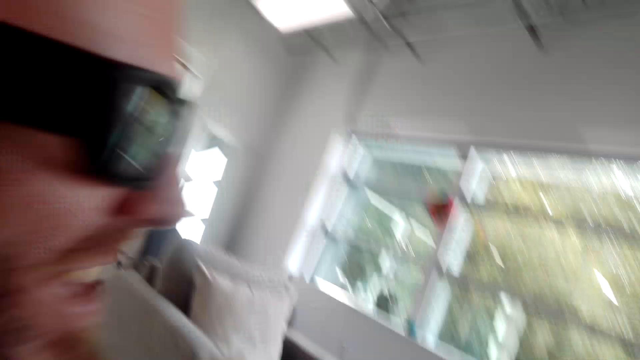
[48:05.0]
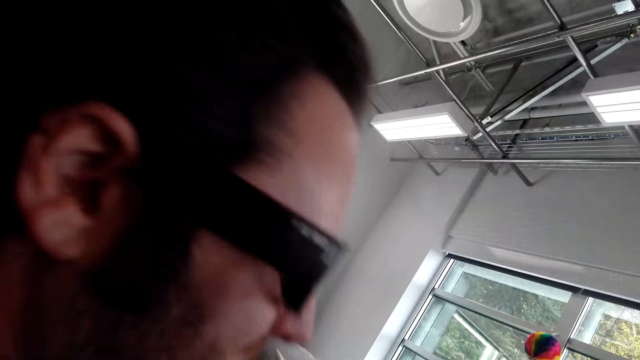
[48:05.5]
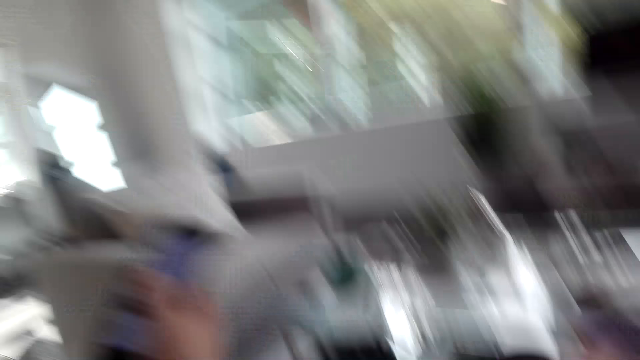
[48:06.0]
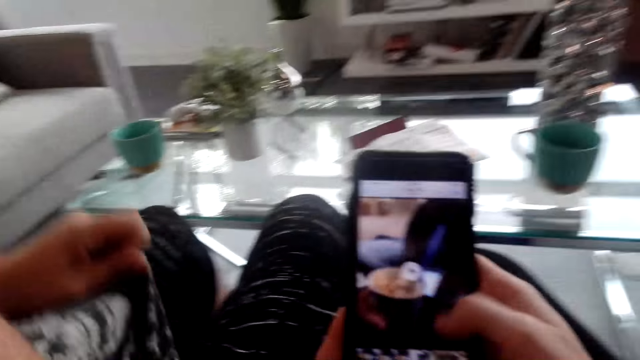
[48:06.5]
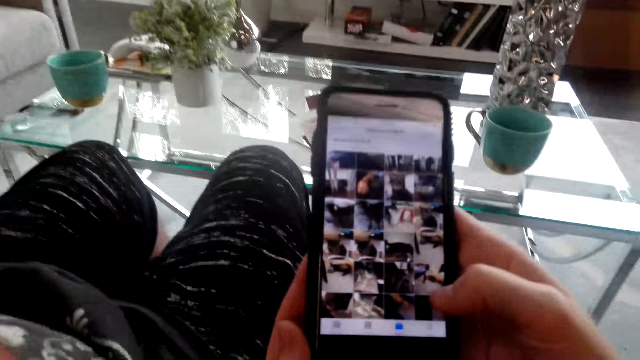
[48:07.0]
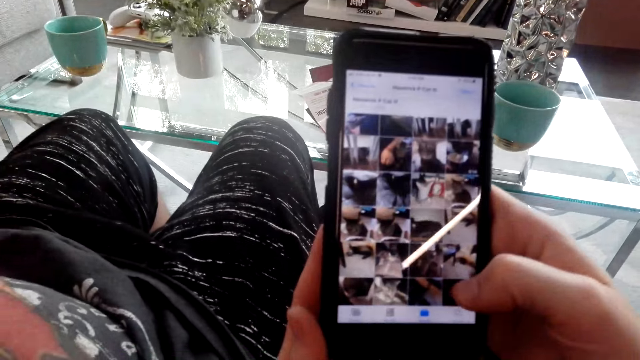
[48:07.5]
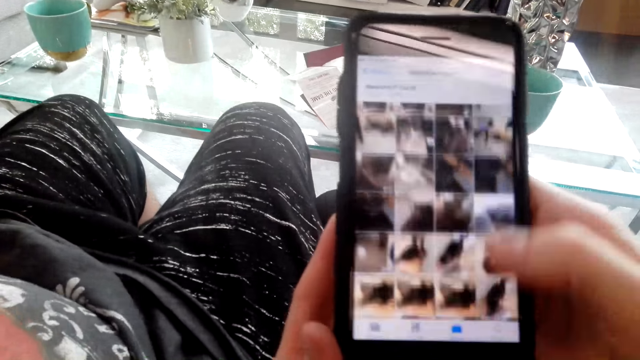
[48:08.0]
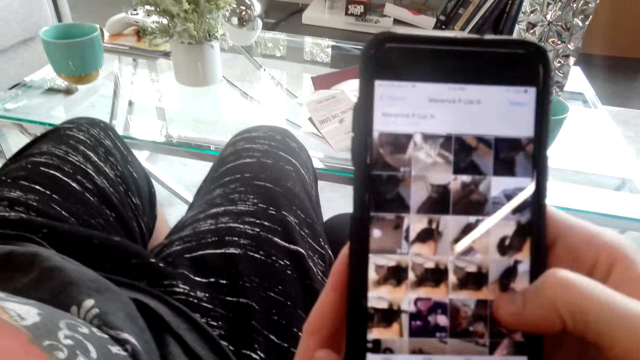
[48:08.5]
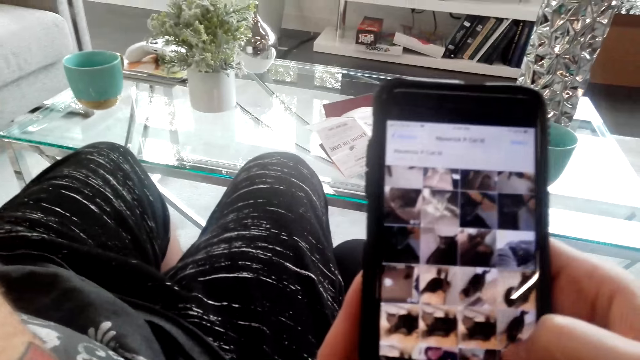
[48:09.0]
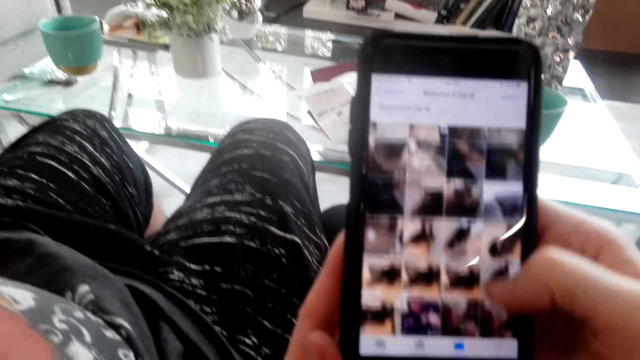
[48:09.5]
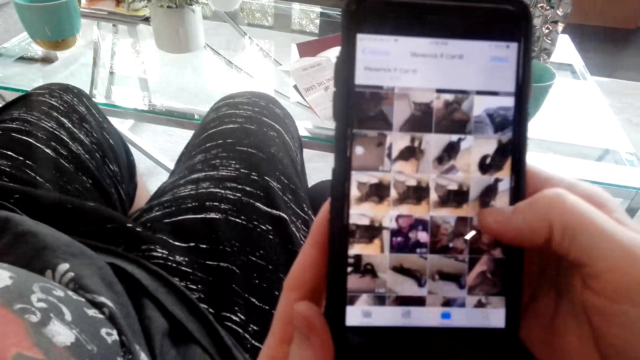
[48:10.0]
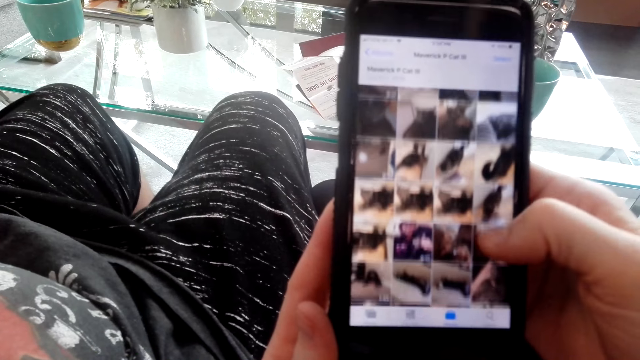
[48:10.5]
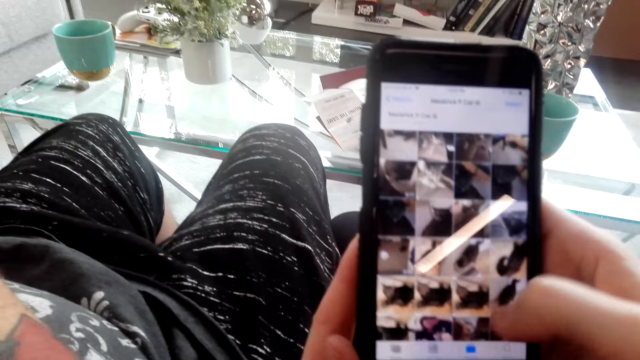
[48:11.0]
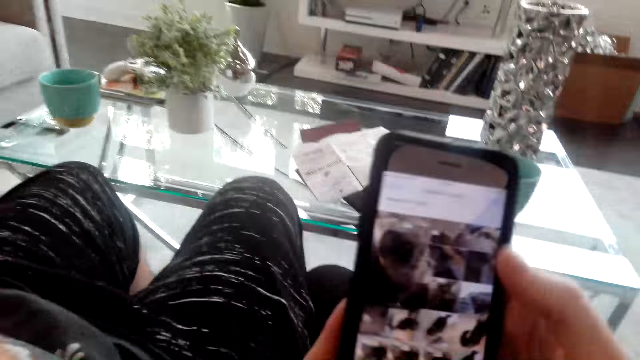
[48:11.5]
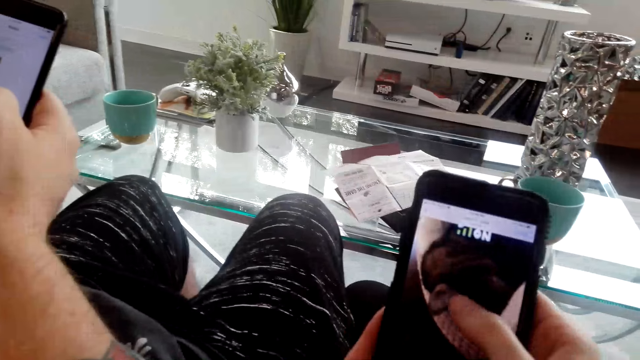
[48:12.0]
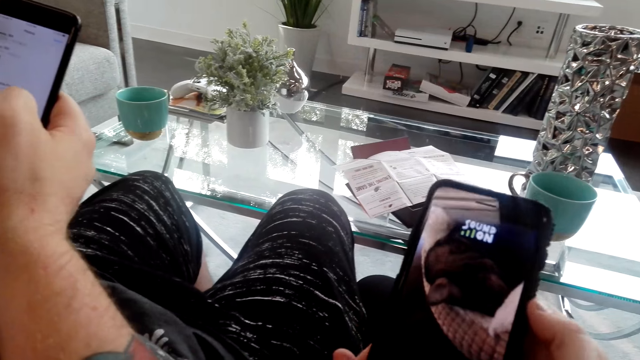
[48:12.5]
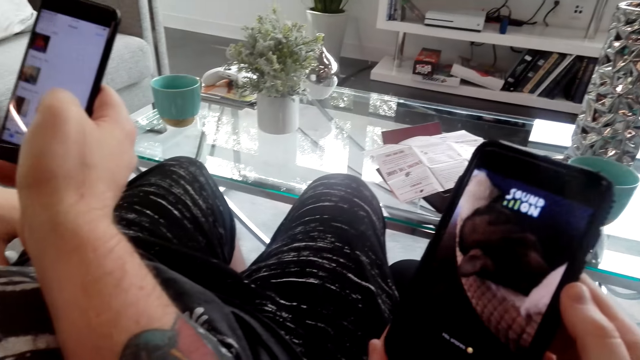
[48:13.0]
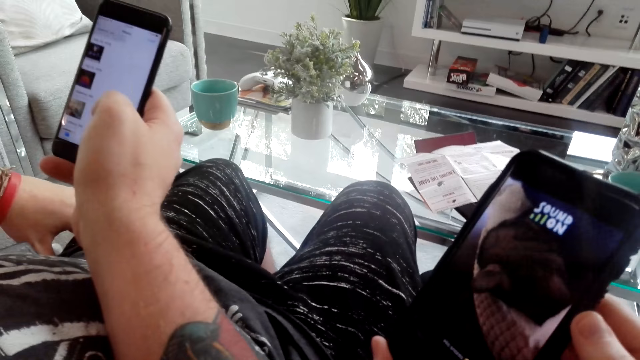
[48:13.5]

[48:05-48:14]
The camera wearer laughs loudly. They operate the phone.

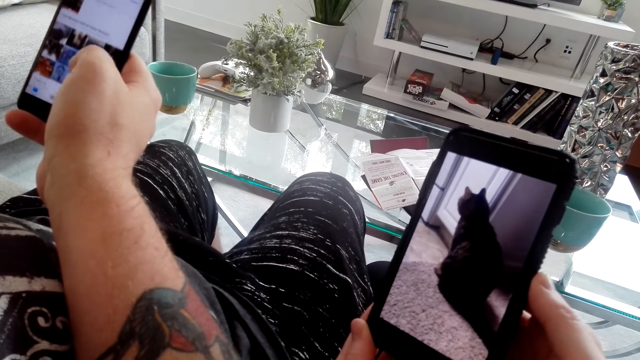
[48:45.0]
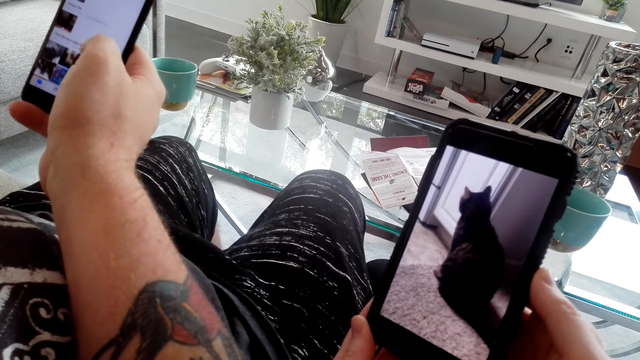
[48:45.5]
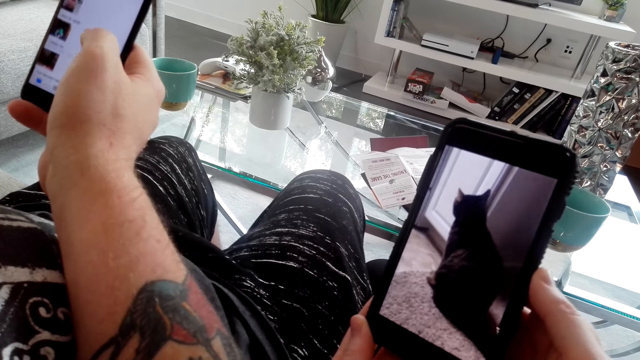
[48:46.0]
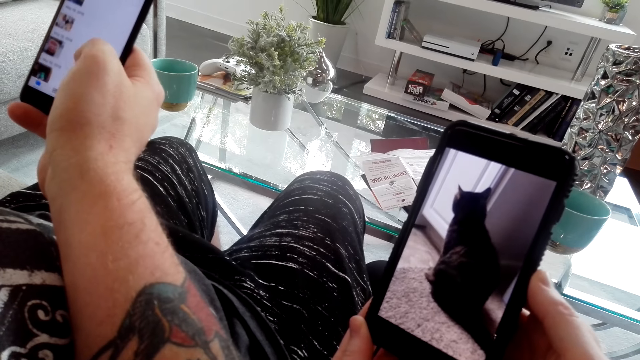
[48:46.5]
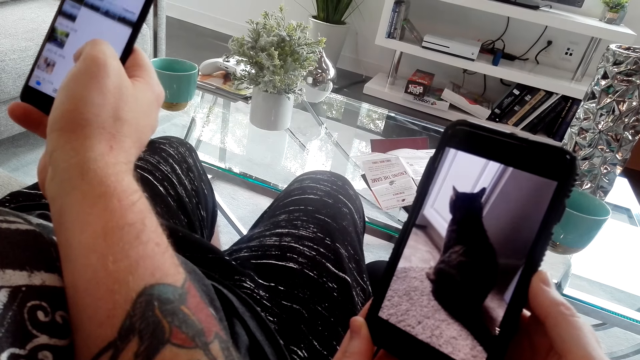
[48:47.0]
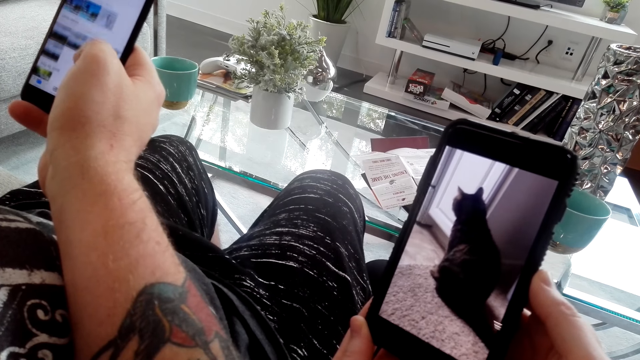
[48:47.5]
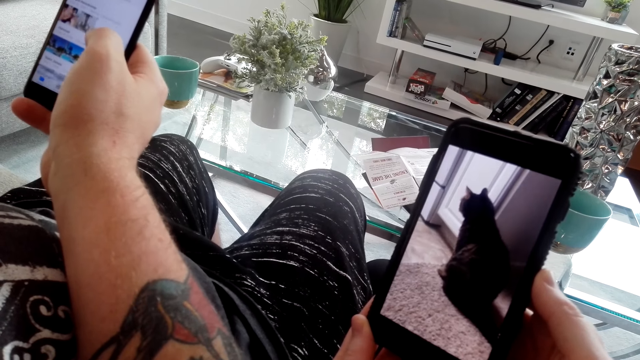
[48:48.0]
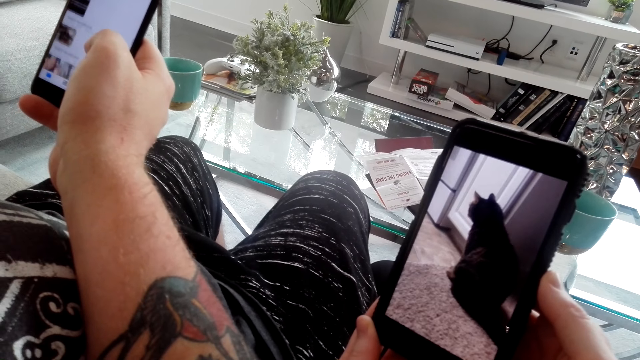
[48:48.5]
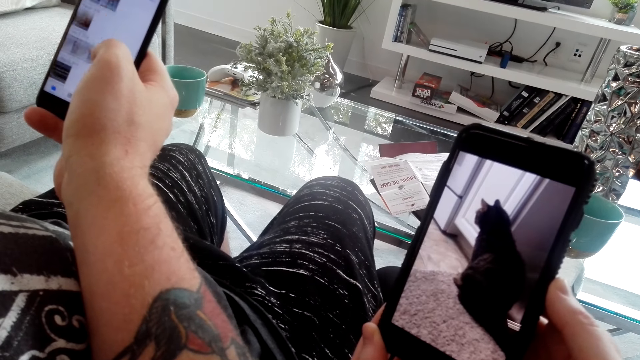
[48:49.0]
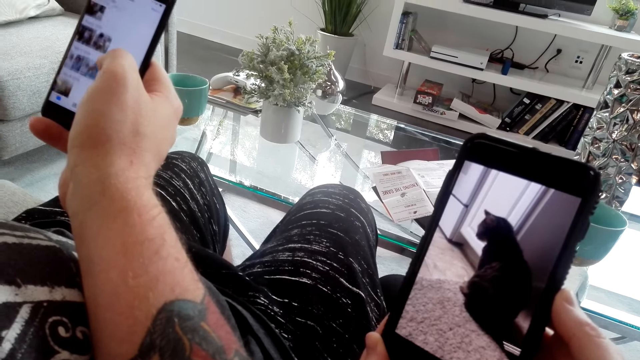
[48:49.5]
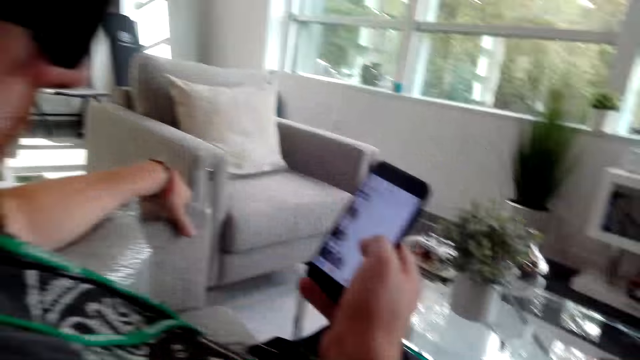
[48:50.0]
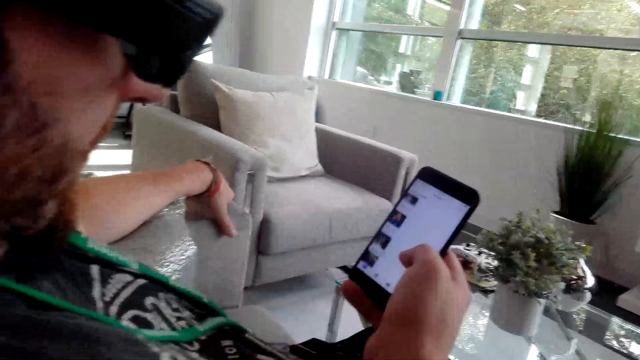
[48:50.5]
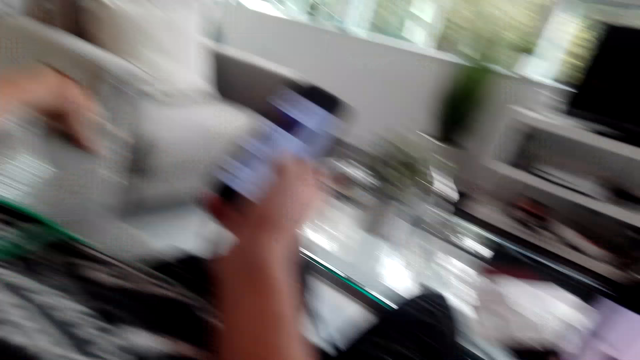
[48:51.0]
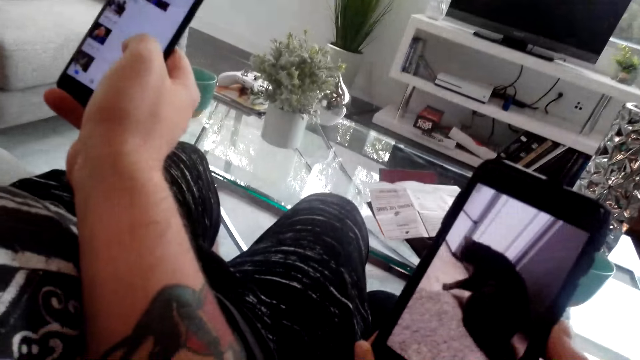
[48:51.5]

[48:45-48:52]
The camera wearer plays the video.

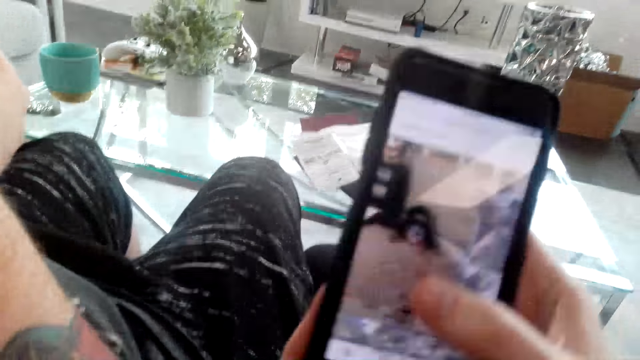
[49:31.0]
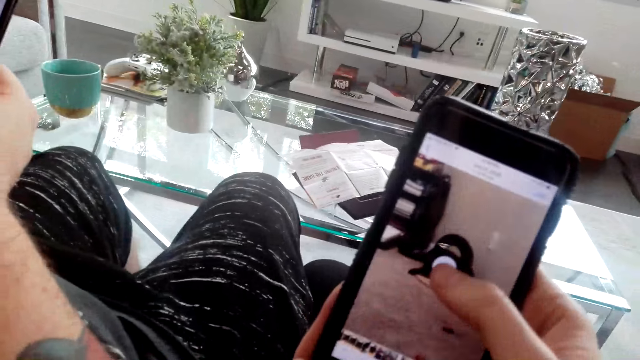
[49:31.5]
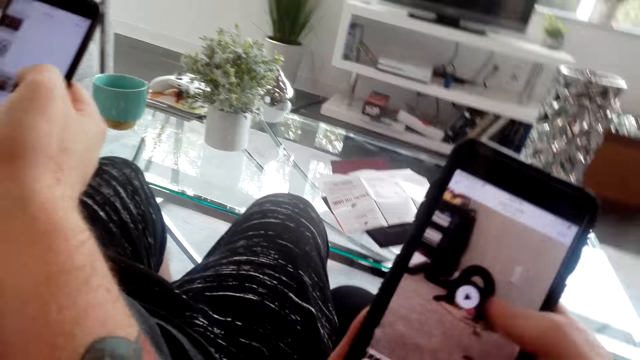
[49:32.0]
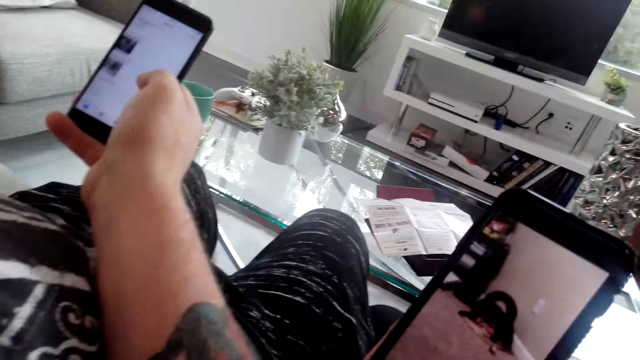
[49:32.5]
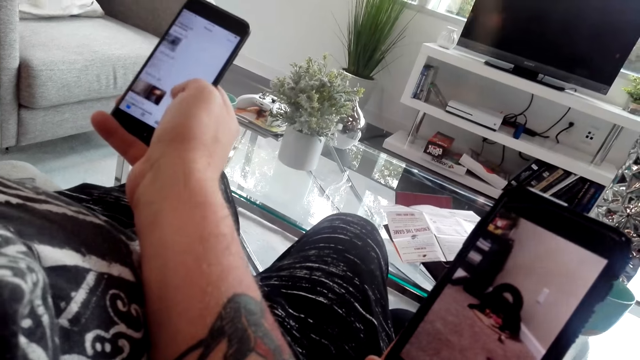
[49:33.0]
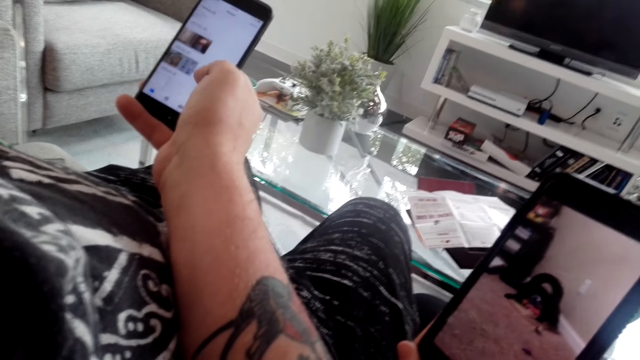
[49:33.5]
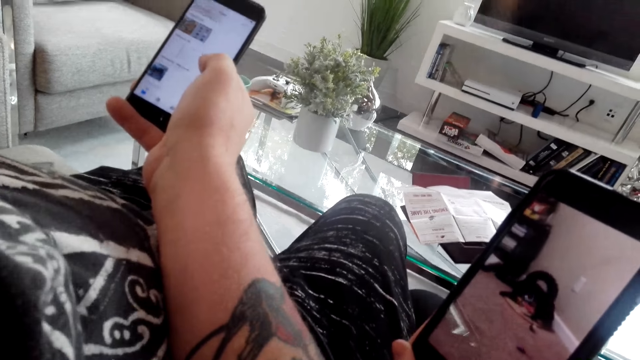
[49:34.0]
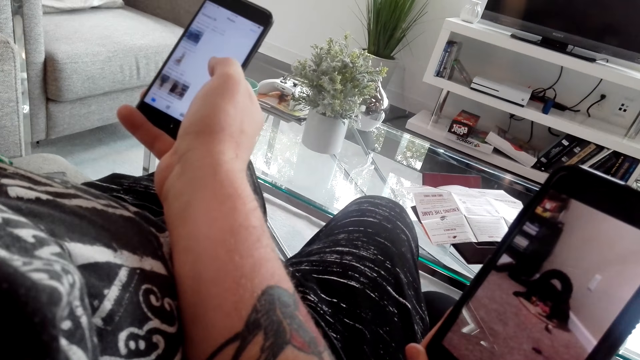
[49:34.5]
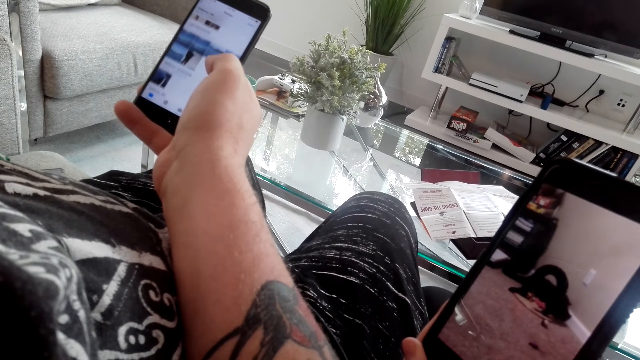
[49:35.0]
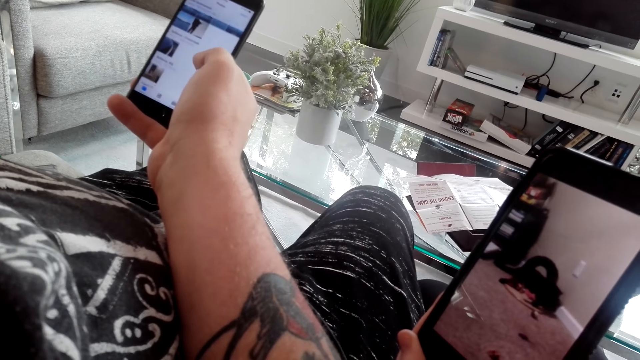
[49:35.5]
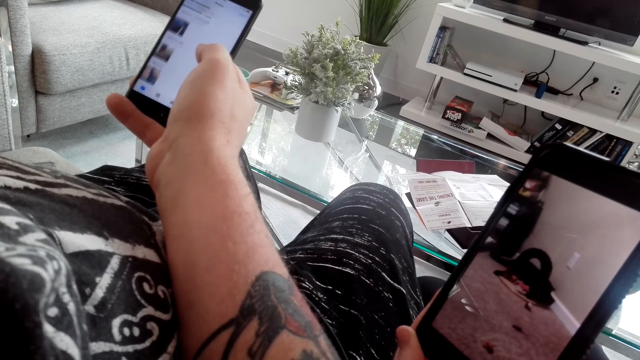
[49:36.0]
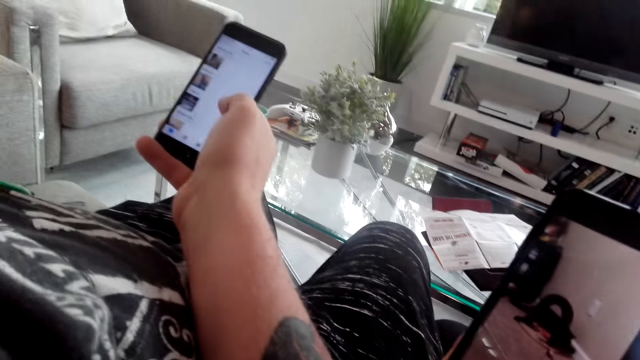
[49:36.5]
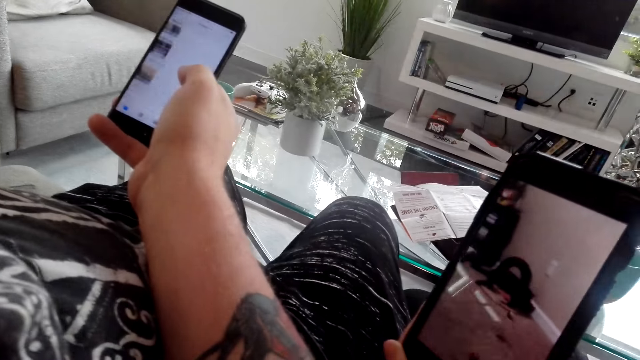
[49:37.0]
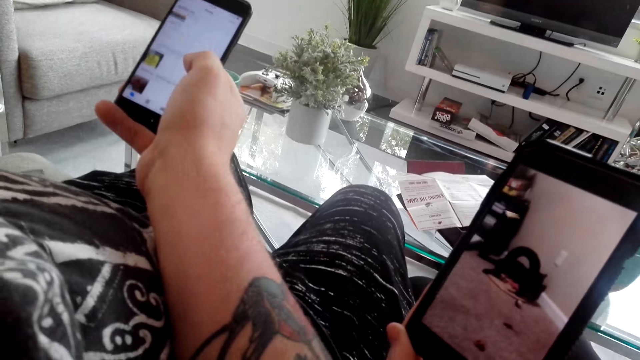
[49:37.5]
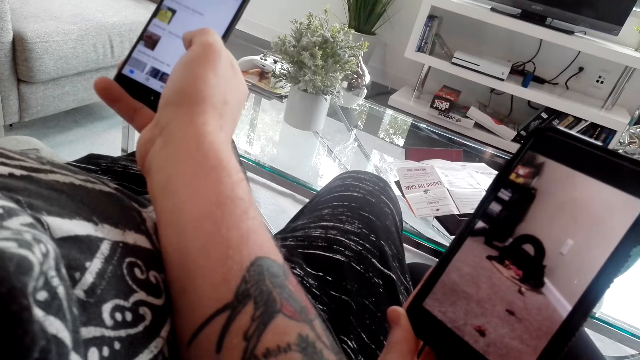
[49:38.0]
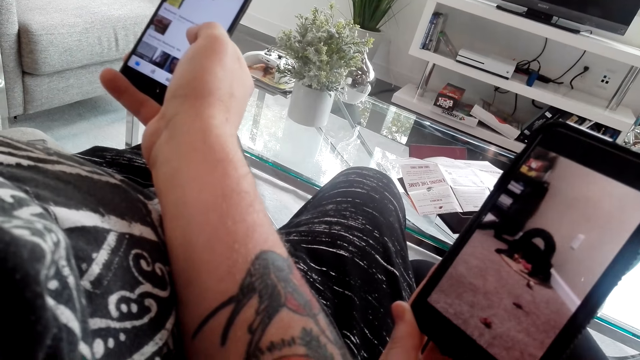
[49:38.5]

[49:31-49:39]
The camera wearer operates the phone.
